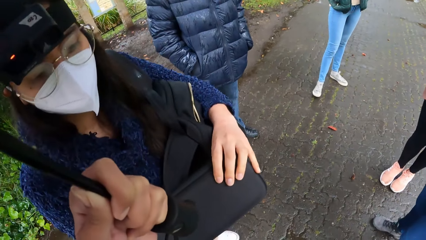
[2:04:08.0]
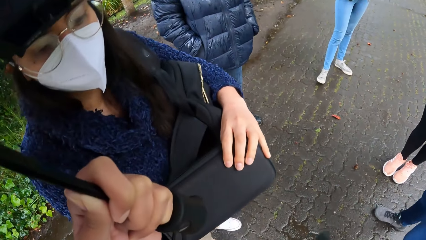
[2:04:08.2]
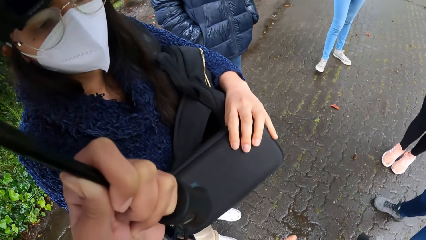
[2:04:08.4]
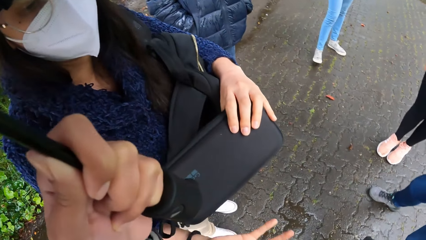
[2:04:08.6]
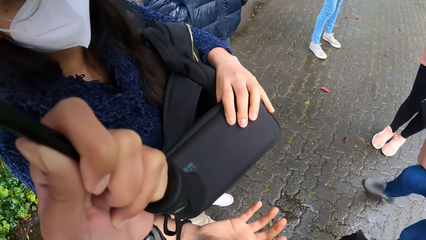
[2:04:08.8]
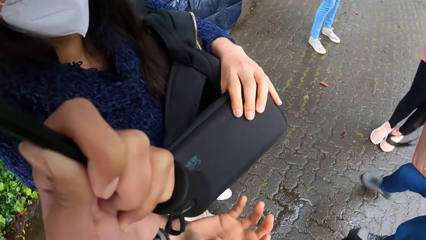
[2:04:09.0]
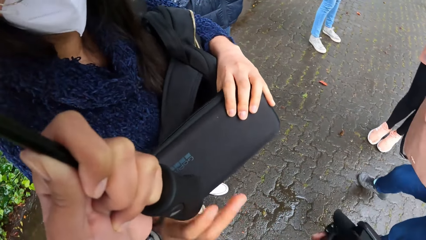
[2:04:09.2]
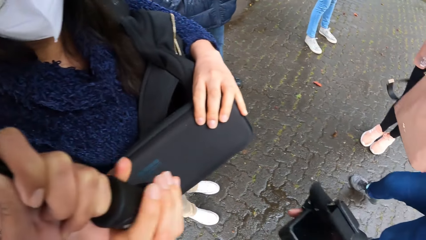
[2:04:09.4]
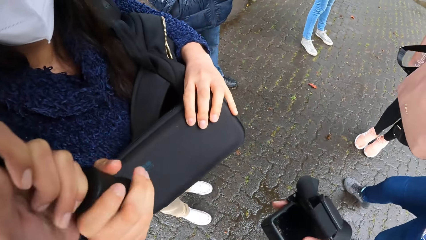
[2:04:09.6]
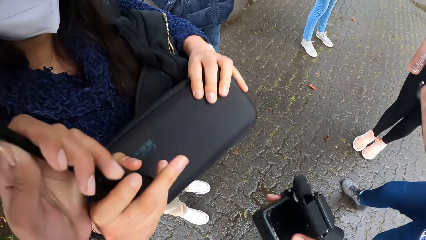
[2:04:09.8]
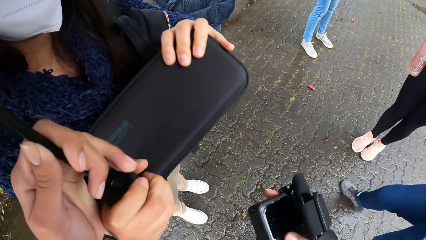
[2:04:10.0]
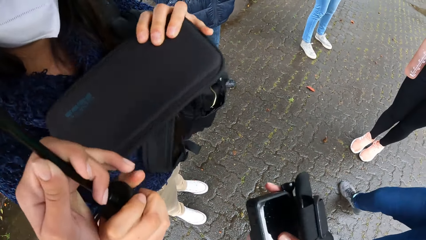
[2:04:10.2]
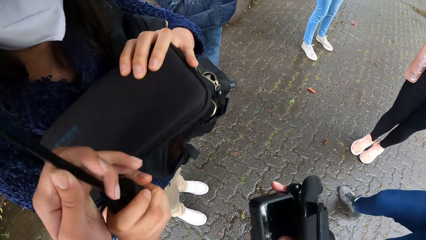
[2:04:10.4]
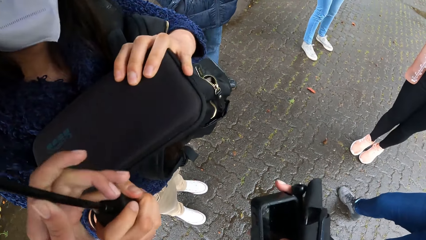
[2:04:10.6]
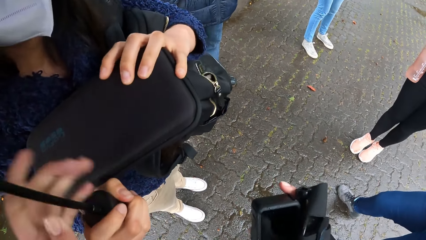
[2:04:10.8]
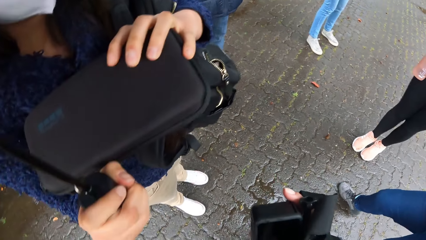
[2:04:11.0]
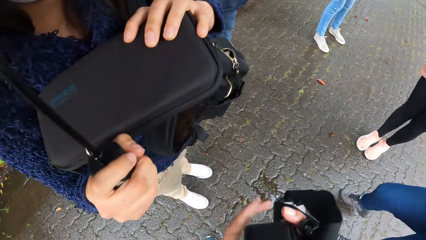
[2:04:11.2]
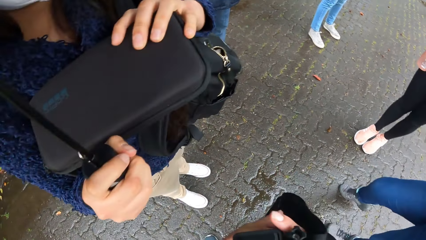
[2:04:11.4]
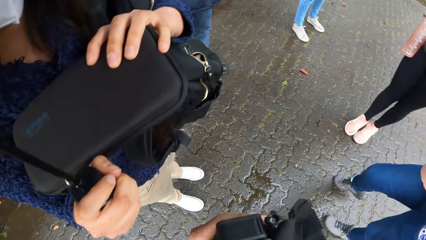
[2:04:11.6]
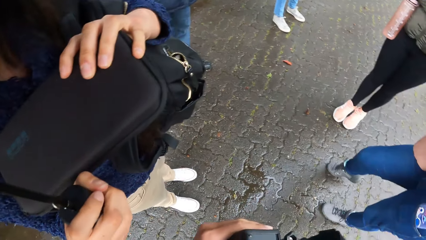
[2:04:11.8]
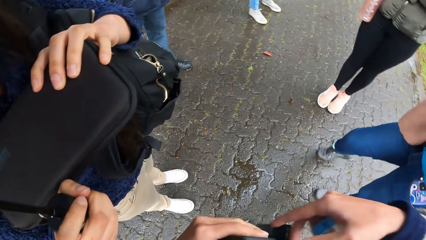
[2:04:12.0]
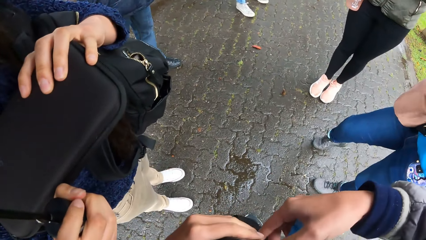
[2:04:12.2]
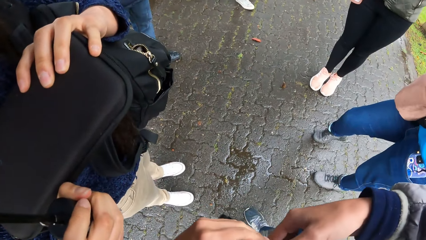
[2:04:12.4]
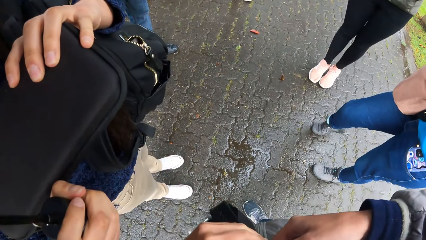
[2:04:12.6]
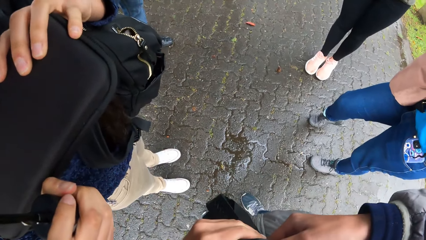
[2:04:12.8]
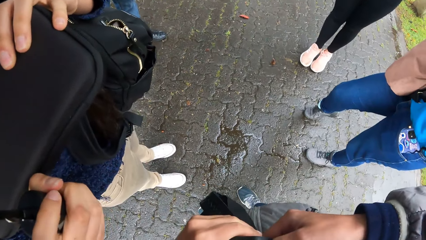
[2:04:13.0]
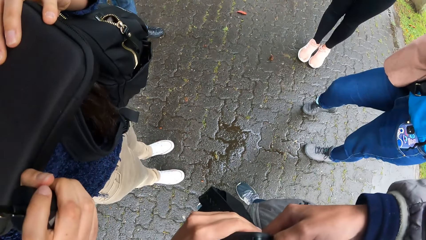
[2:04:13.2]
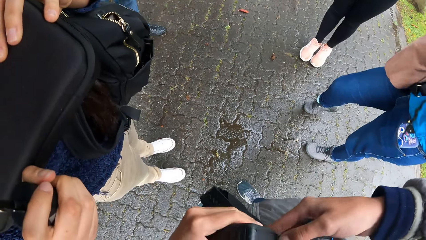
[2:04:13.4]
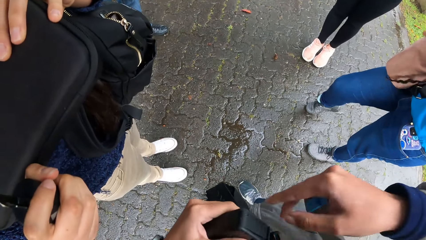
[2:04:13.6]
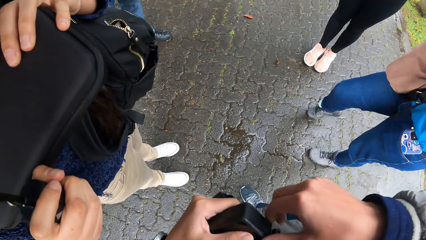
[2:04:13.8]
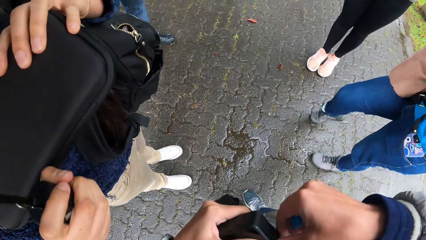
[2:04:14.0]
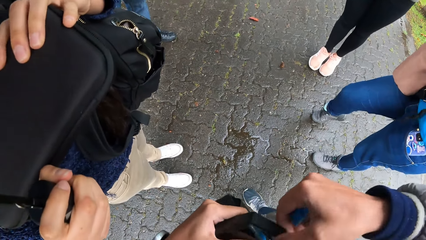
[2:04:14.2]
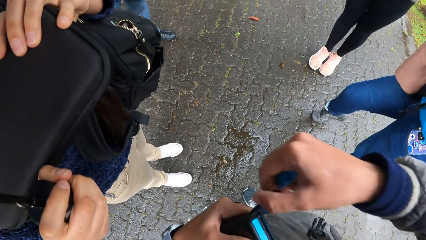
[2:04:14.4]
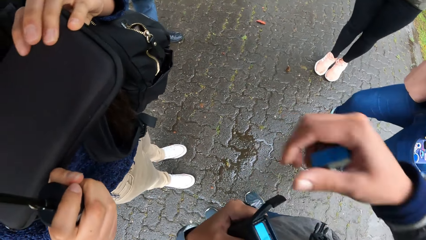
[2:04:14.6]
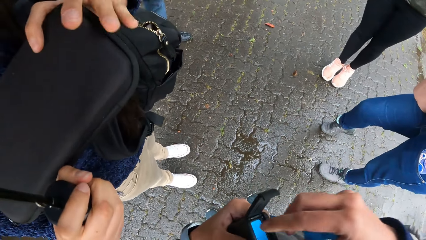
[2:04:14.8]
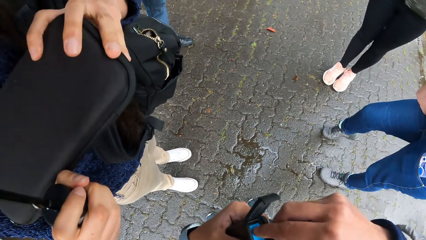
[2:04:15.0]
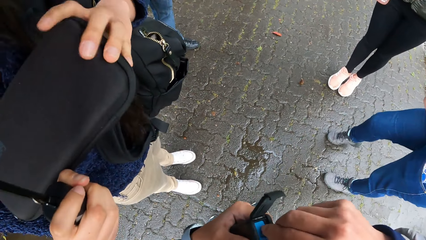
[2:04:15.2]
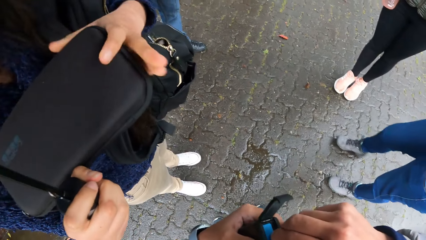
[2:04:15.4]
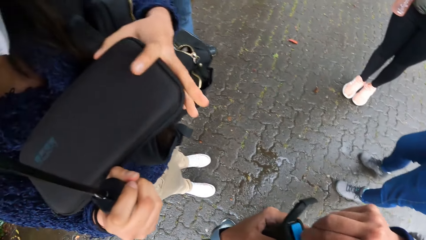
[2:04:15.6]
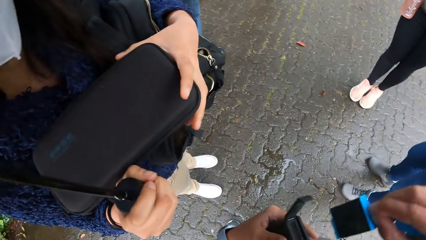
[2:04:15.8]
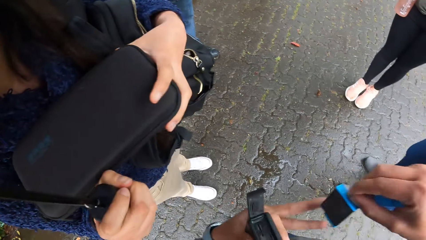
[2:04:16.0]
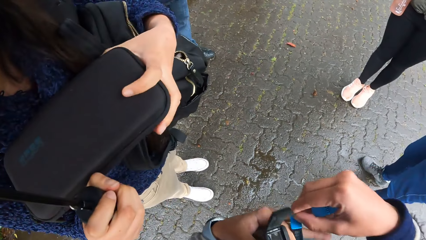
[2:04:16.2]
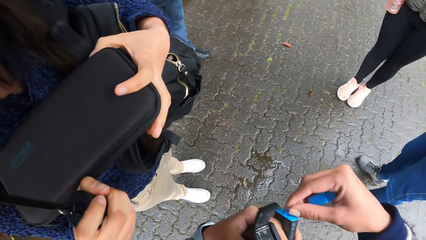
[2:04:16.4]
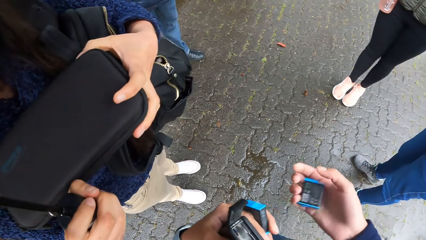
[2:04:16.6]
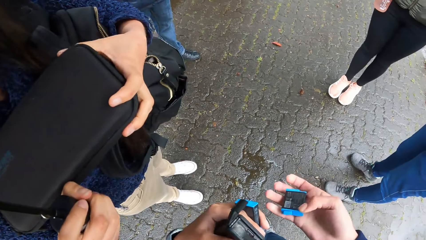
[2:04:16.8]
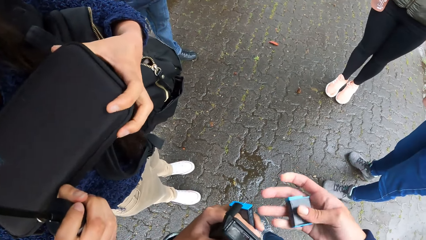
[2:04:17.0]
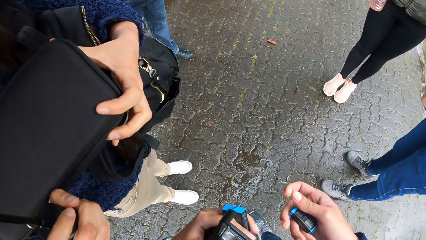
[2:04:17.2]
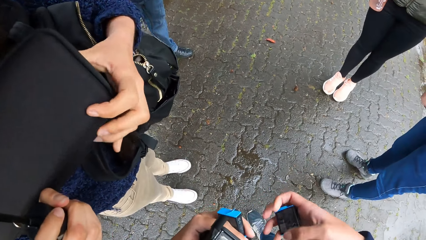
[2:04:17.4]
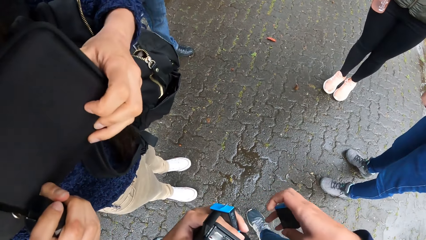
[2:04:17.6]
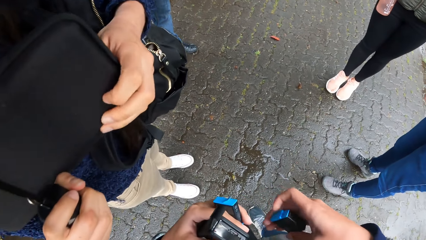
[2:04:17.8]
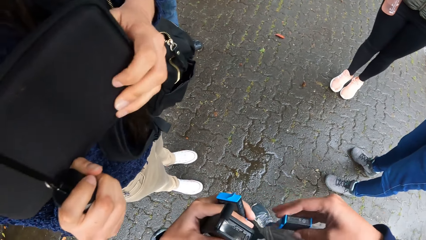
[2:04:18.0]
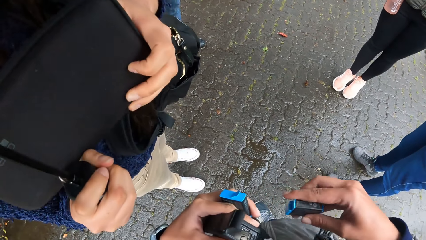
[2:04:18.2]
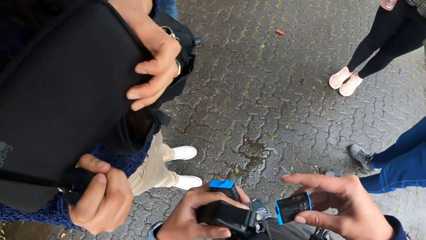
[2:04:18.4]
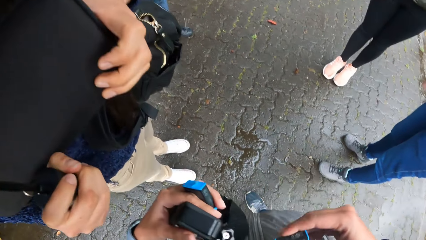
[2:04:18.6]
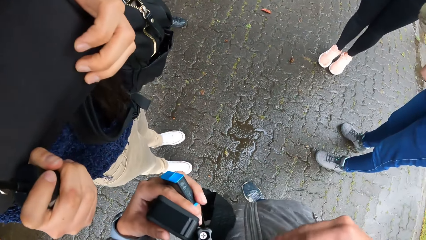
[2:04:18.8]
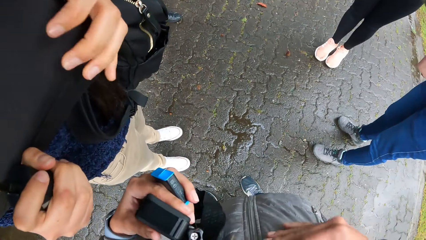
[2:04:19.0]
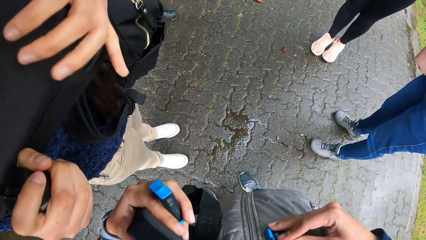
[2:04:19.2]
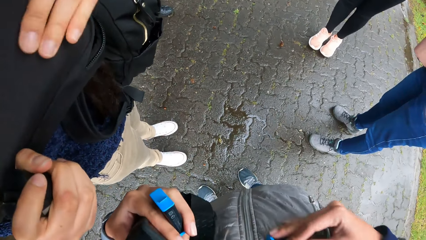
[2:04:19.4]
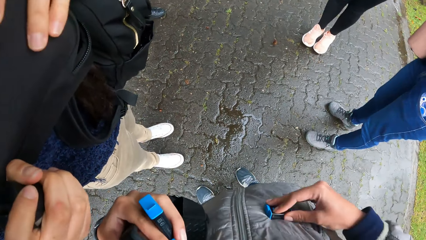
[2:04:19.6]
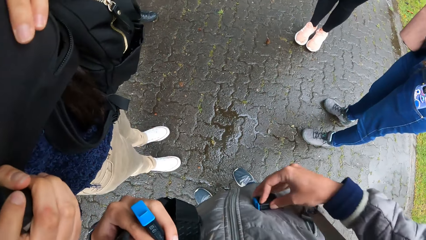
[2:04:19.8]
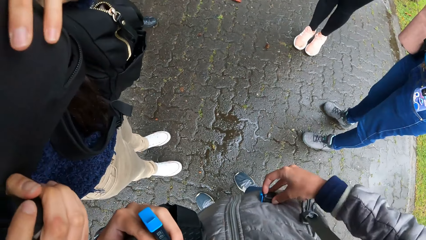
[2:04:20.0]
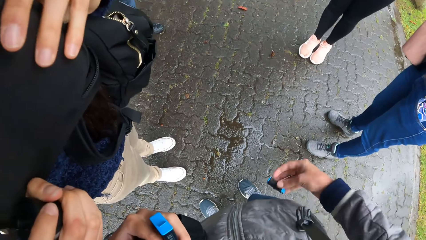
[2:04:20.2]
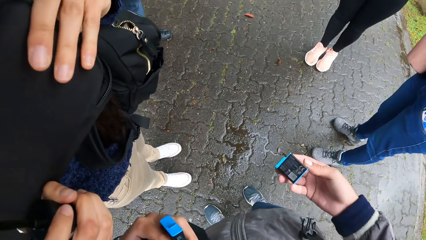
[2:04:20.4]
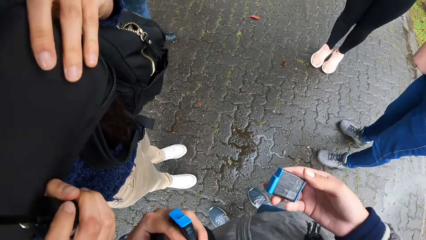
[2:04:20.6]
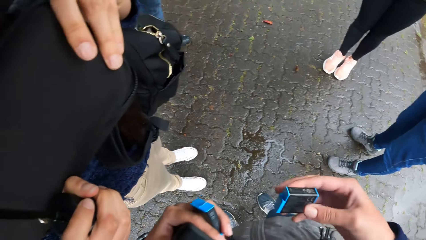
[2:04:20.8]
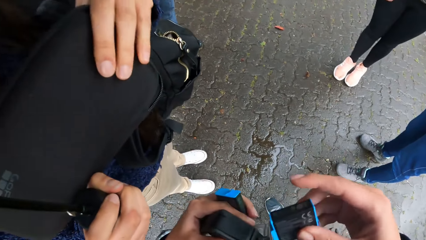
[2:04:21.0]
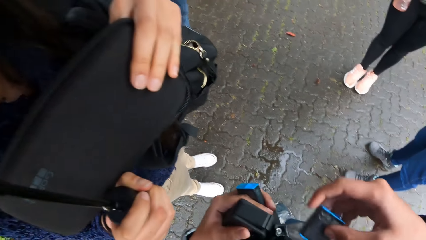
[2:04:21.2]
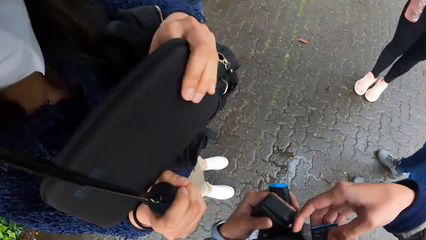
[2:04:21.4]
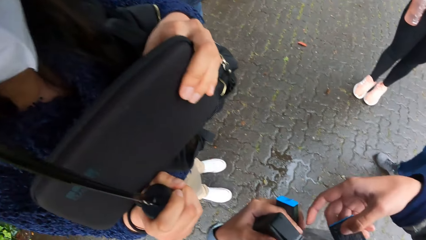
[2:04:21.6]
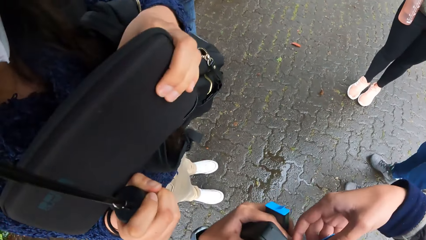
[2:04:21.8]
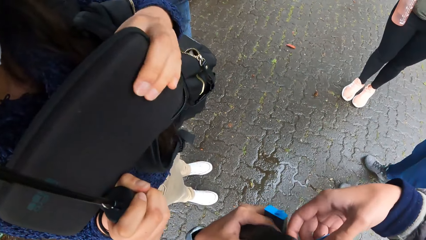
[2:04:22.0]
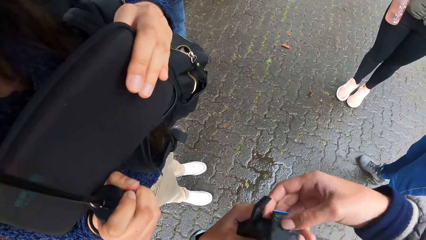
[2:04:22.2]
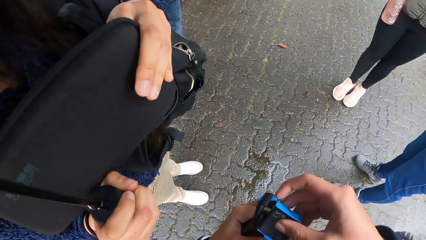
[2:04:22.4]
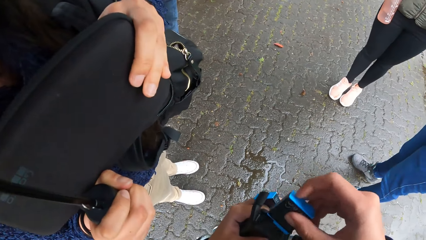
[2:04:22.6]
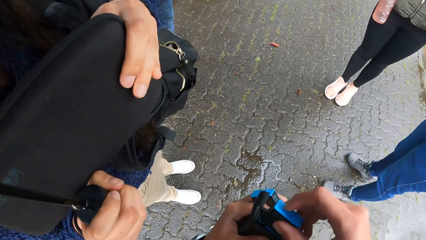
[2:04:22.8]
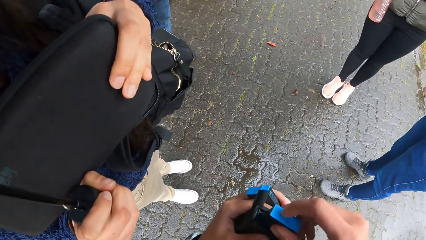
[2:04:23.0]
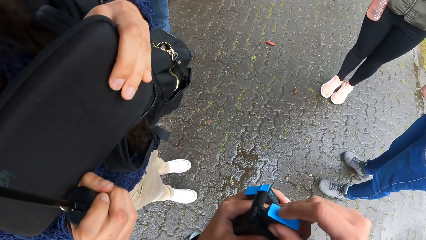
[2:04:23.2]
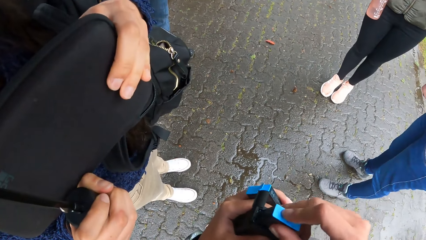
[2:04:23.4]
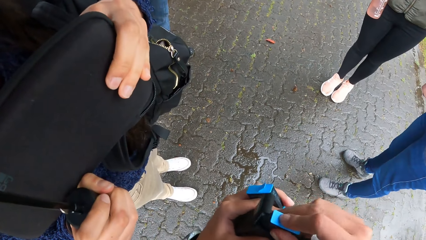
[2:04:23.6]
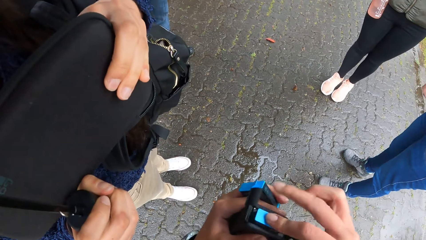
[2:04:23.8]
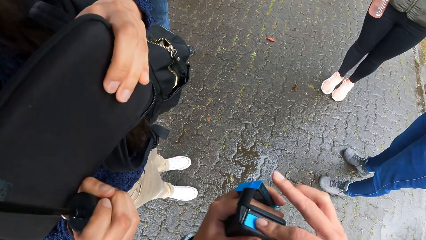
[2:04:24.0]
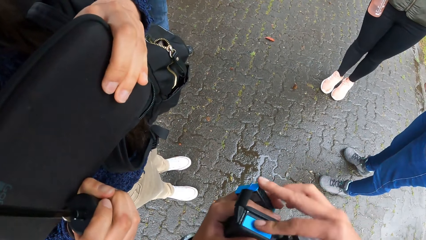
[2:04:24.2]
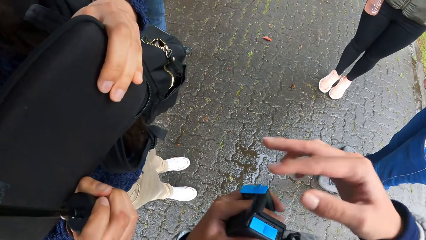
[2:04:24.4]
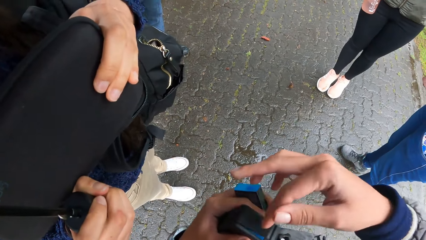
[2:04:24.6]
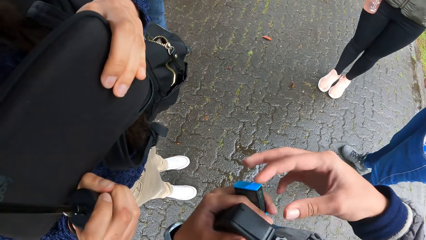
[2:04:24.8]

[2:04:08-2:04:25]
The camera wearer looks around. She holds an umbrella with her left hand. A woman collects the umbrella in the camera wearer's left hand with her right hand. The woman holds the umbrella with her right hand. The camera wearer holds the camera in her right hand with both hands. She opens the camera in her hands. She removes a battery in the camera with her right hand. She passes the battery in her right hand to her left hand. She cleans the battery in her right hand on a backpack or jacket on her chest. She opens the camera in her left hand with her right hand. She inserts the battery in the camera. She covers the camera with her right hand.
